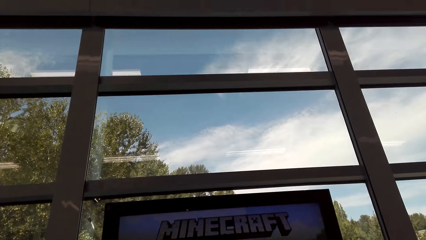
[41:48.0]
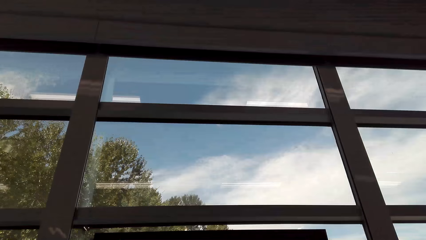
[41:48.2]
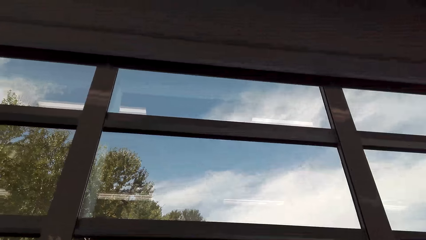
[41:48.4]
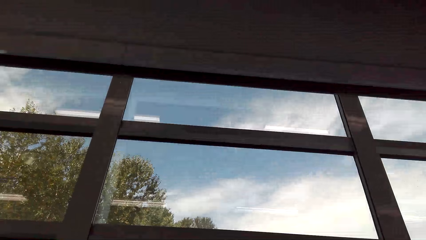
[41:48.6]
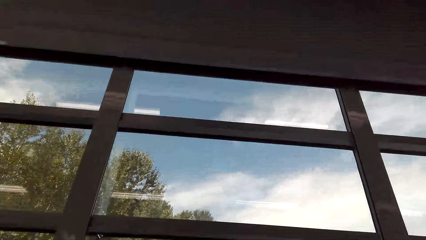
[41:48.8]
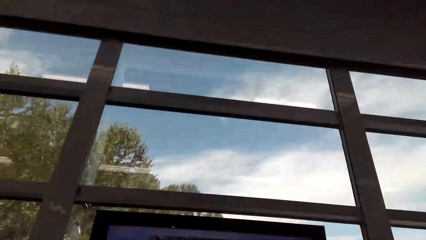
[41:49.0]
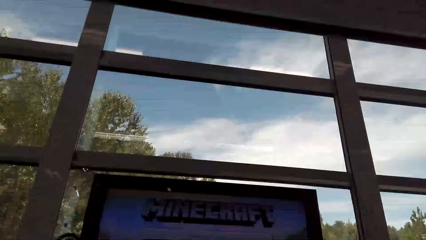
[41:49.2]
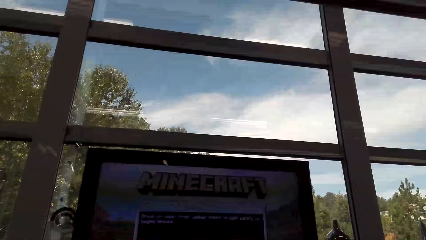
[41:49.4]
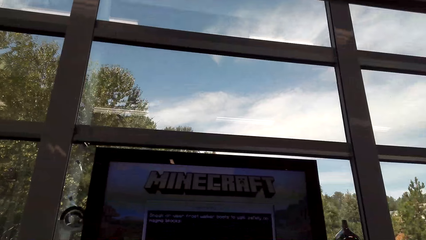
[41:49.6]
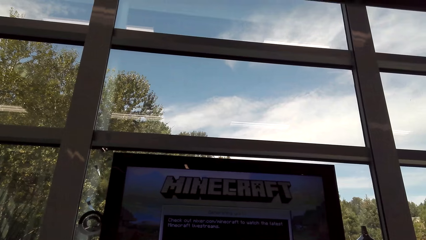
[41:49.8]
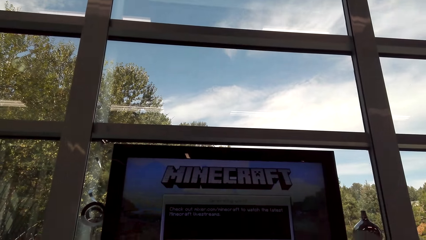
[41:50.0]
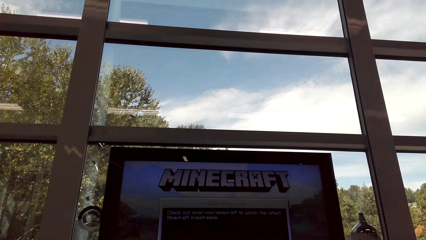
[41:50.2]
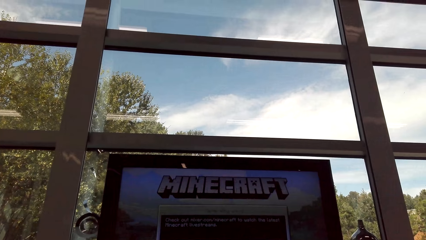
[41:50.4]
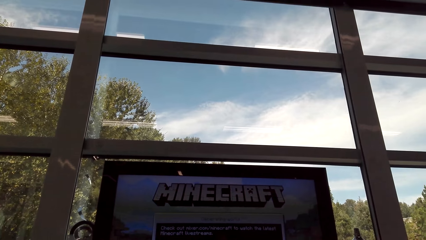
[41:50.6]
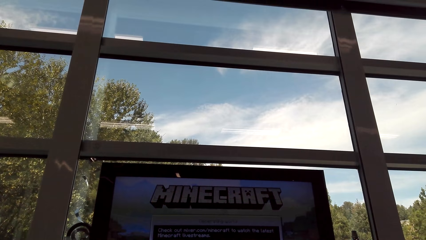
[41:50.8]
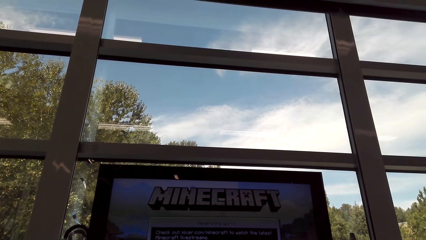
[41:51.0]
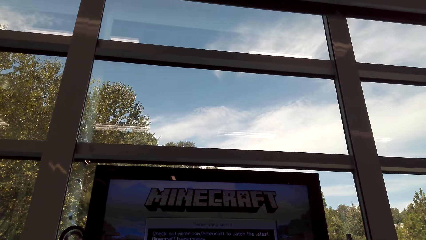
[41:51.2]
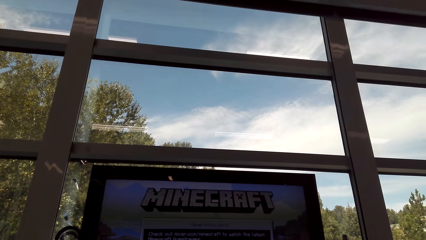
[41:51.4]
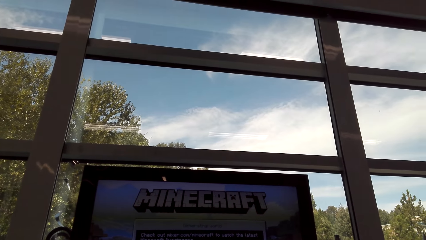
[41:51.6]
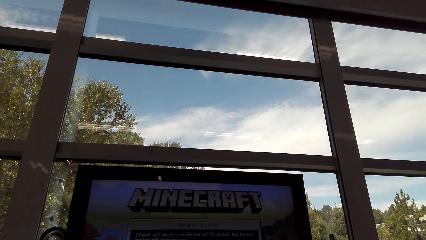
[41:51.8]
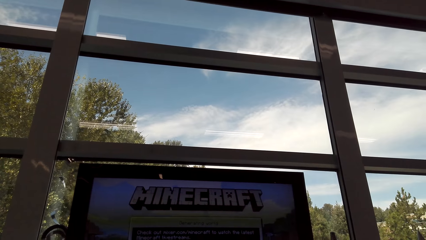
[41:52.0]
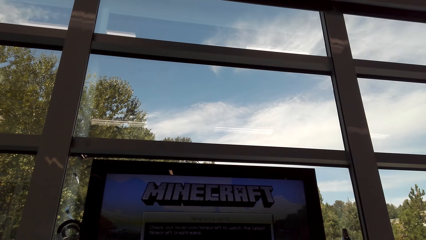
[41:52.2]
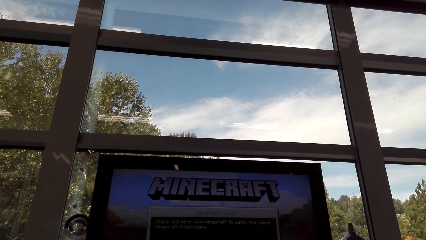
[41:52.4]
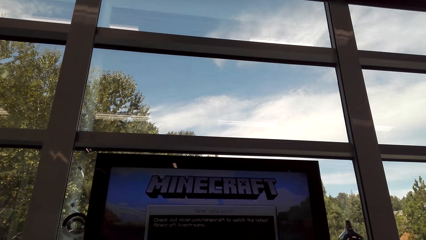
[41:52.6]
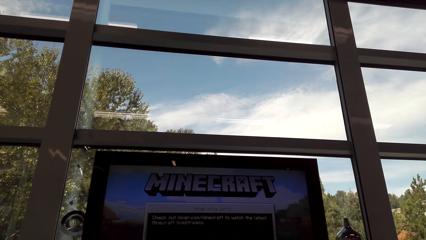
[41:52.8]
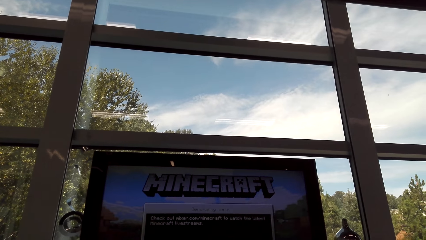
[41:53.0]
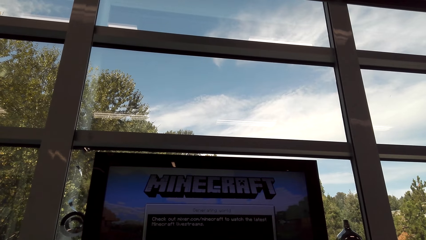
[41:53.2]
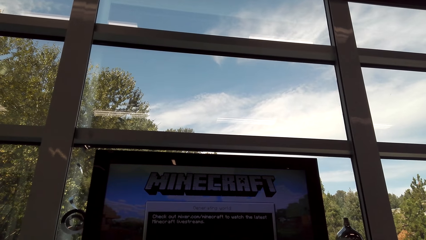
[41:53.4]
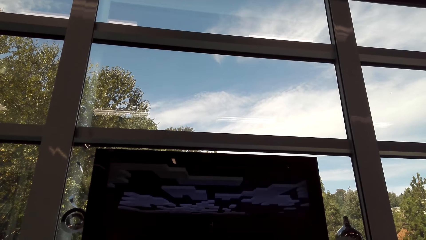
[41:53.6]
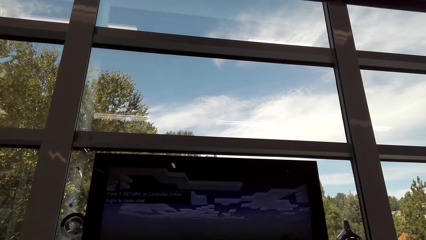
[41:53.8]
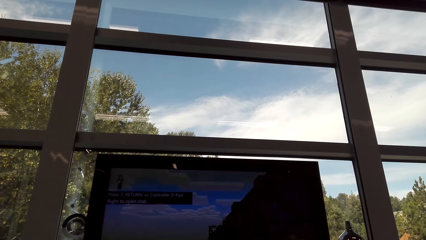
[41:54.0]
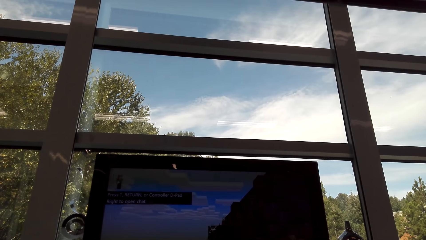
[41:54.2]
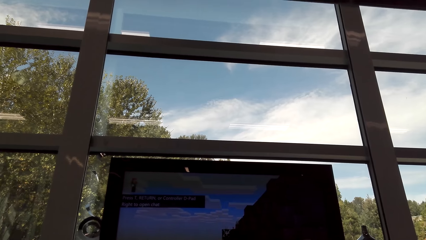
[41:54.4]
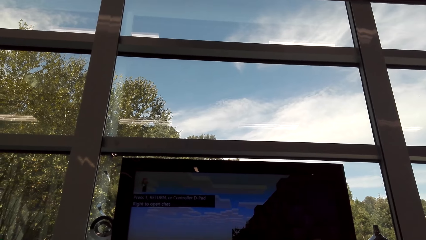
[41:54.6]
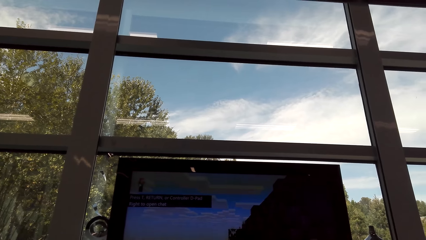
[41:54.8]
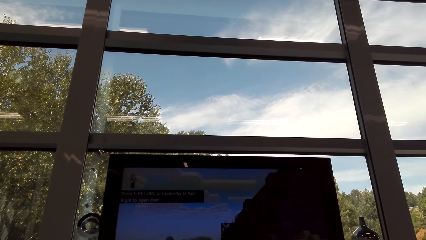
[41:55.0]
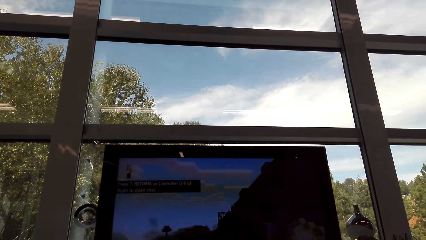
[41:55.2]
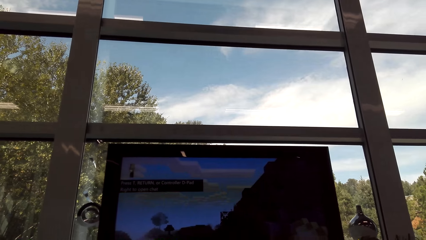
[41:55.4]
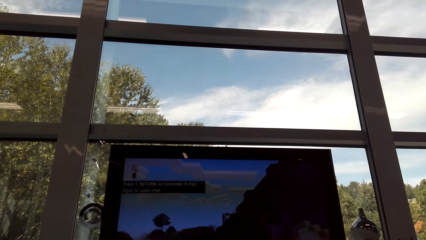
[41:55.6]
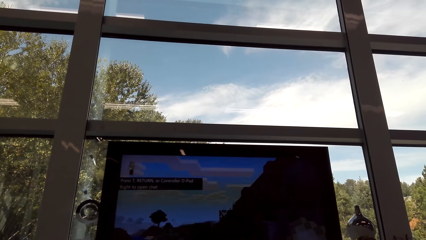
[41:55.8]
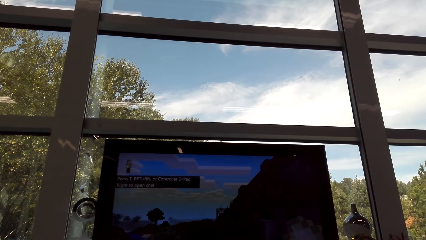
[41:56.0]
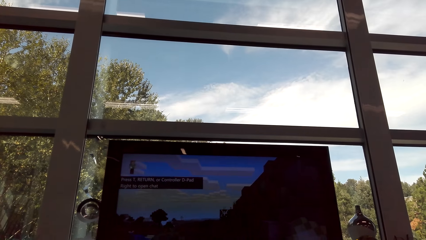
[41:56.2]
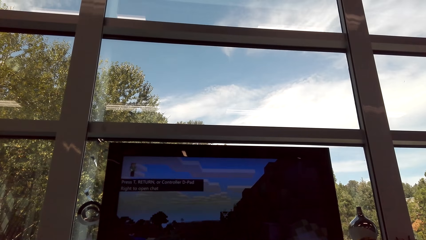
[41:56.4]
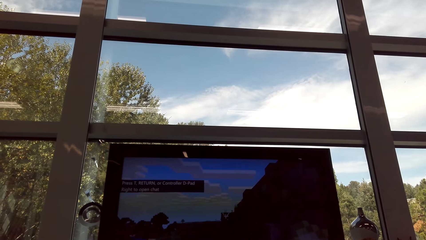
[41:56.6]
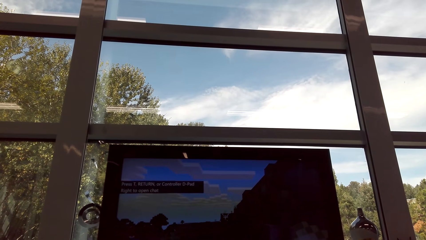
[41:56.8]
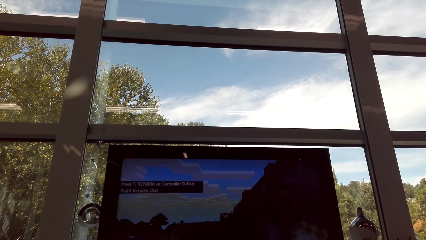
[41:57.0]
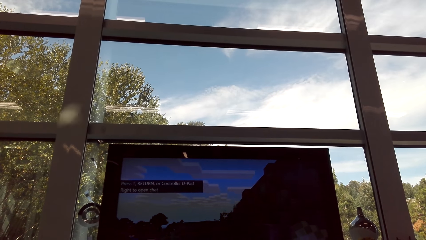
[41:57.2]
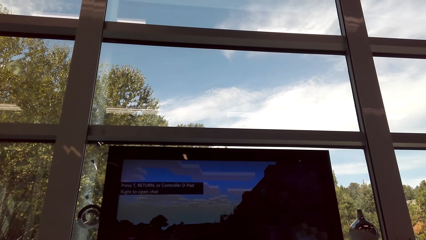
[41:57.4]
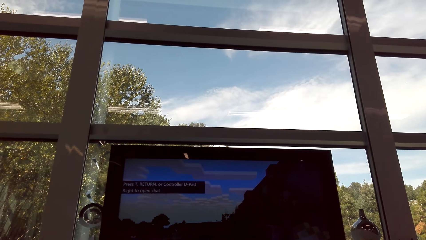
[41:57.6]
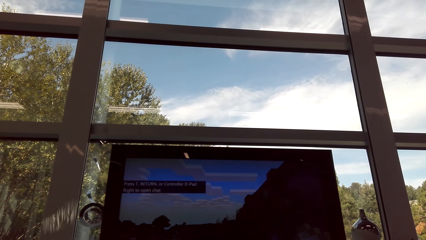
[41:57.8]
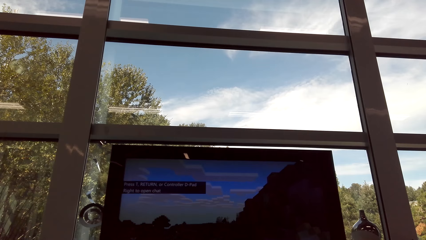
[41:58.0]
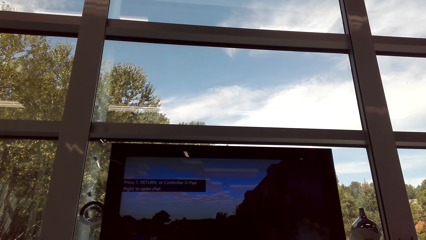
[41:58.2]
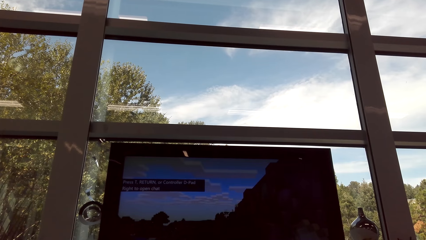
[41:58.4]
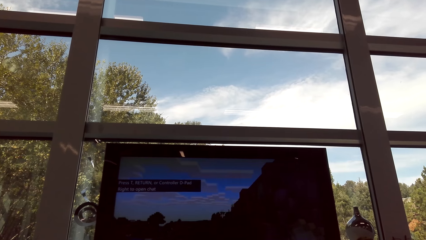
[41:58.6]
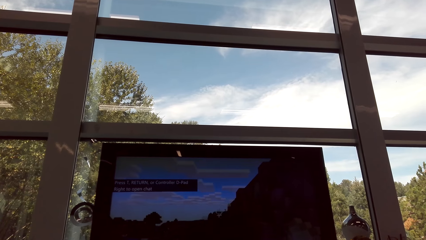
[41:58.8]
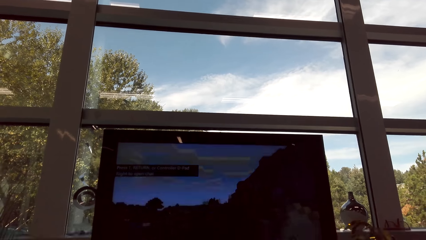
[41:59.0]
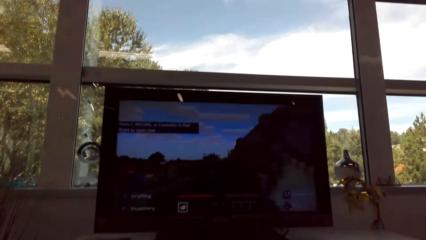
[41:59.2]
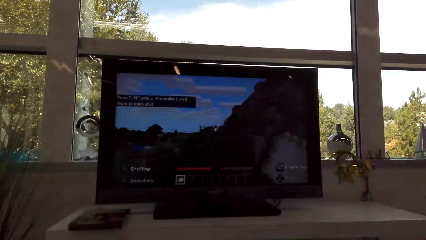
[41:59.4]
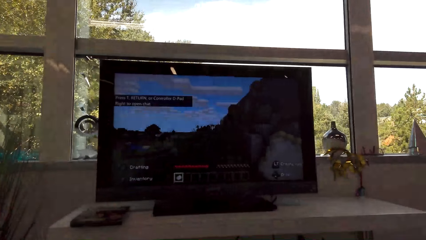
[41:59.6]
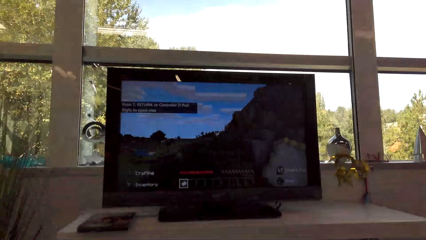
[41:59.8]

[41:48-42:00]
The camera wearer plays a video game.

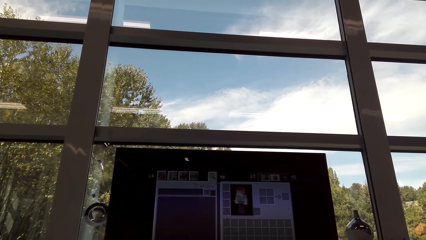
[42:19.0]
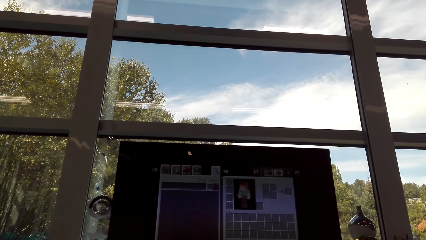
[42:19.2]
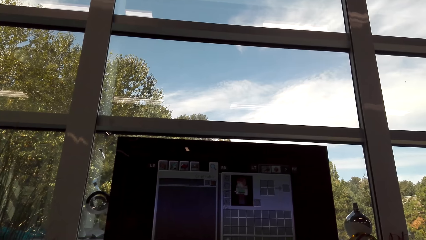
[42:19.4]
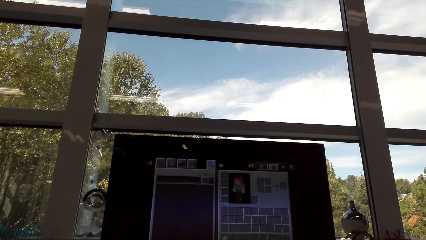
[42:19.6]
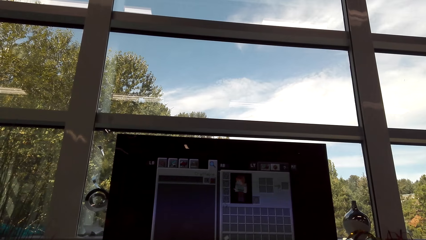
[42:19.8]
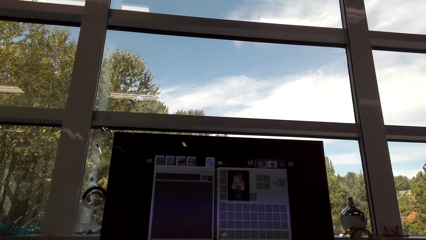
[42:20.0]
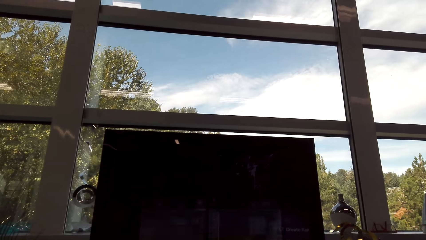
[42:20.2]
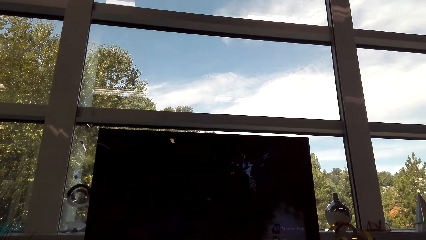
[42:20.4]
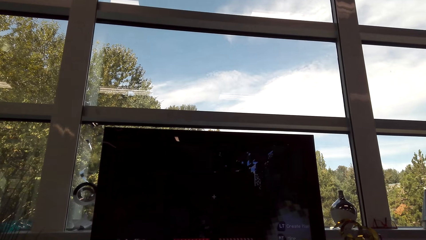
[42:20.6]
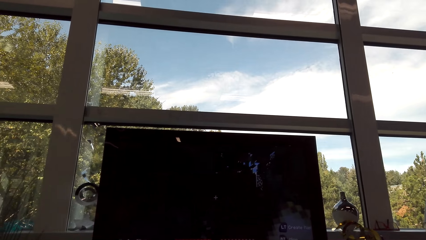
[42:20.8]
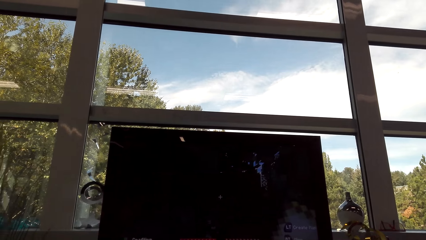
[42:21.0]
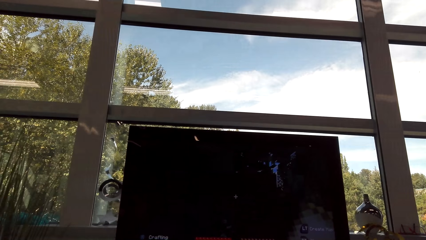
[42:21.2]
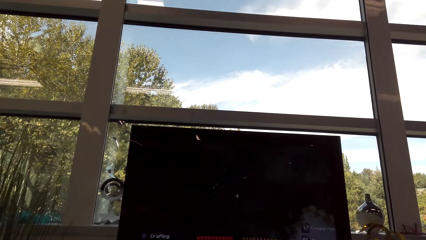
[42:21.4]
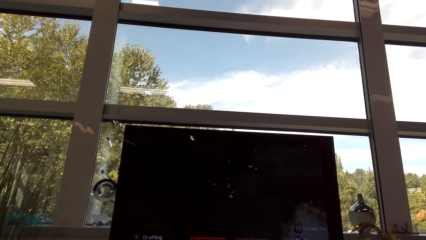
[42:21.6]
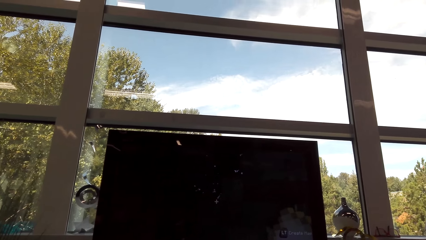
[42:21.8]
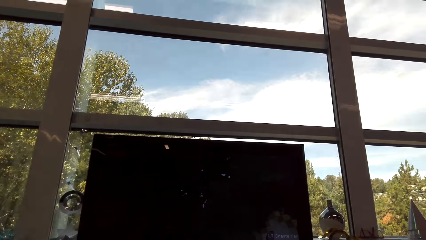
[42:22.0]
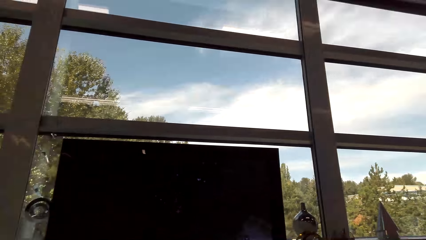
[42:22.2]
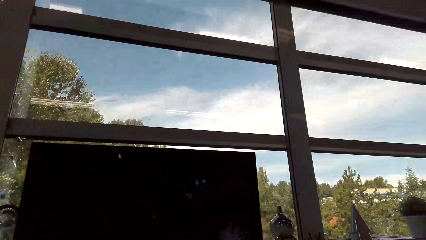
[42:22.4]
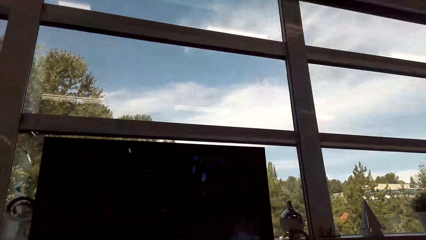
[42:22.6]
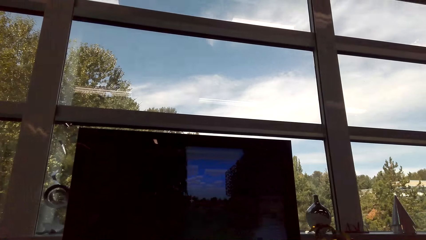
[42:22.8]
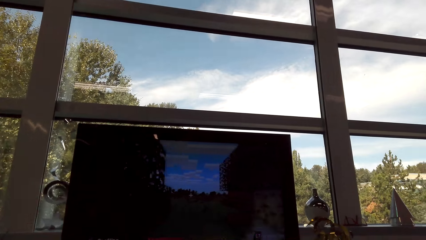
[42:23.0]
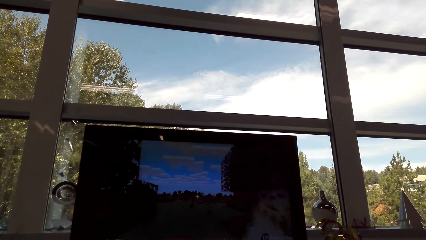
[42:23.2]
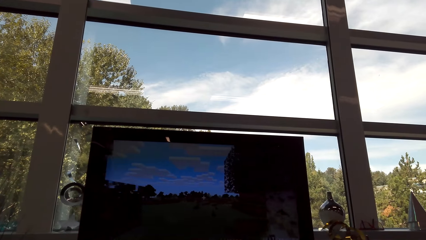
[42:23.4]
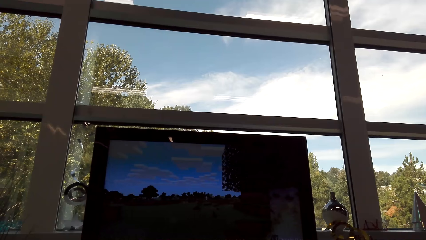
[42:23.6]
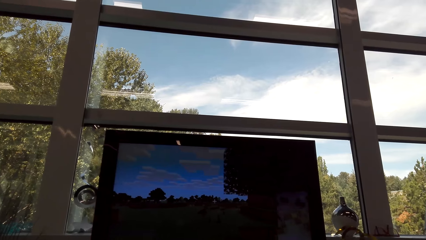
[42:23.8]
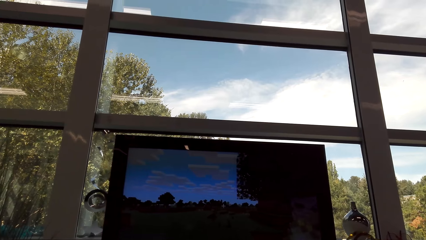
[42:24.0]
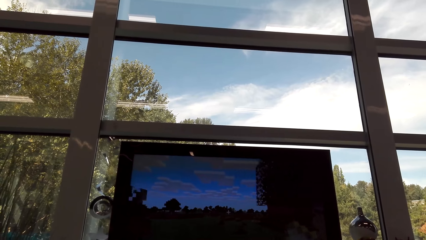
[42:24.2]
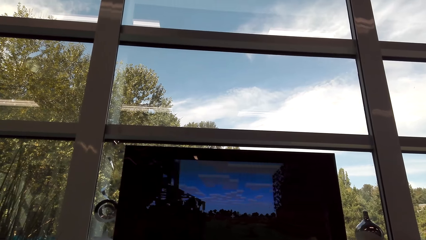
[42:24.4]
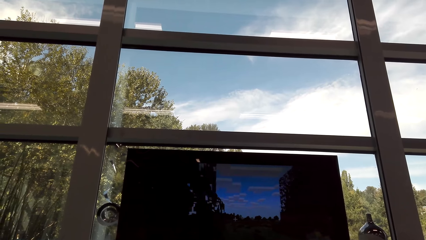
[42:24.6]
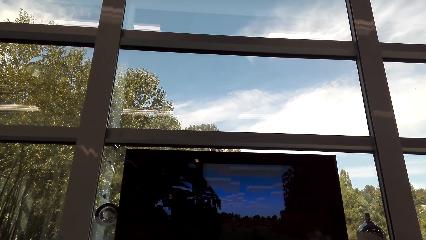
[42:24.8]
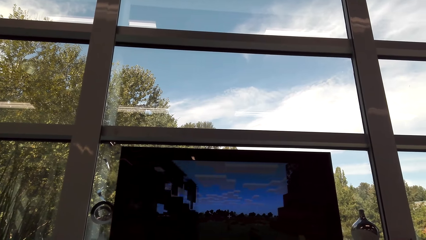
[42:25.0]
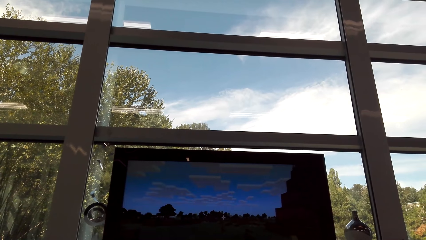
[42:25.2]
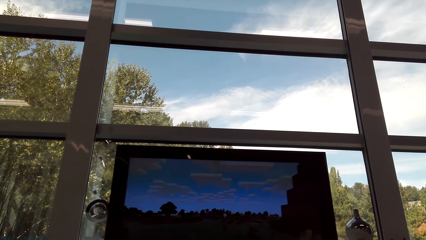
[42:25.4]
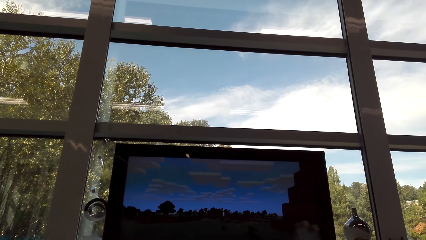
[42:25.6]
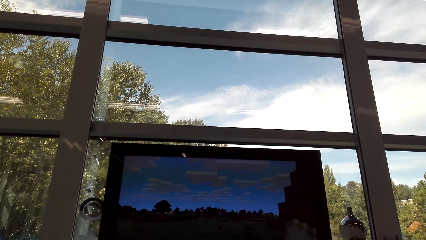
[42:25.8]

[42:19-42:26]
The camera wearer is looking around.
